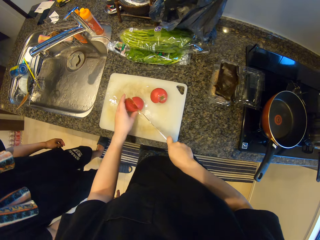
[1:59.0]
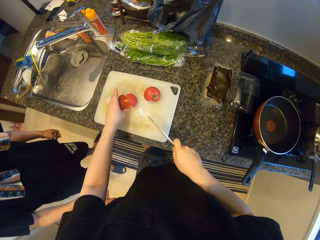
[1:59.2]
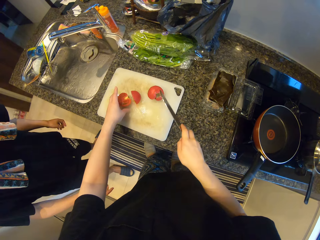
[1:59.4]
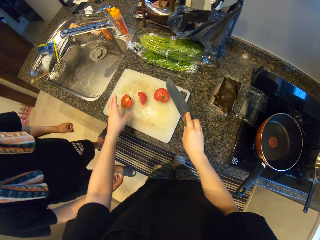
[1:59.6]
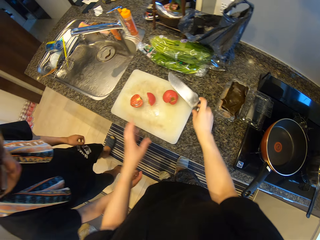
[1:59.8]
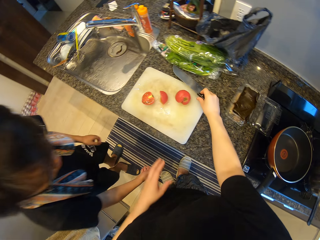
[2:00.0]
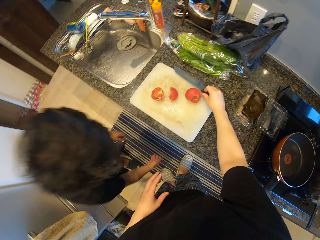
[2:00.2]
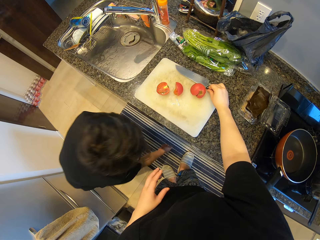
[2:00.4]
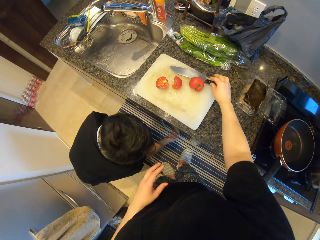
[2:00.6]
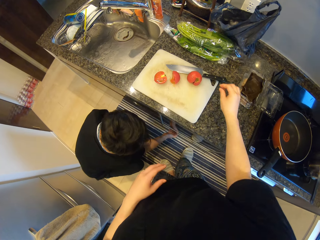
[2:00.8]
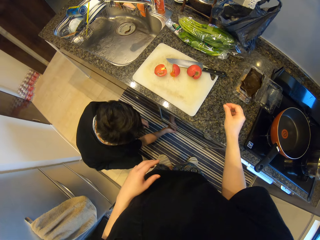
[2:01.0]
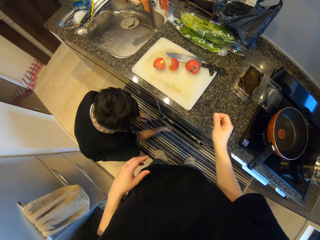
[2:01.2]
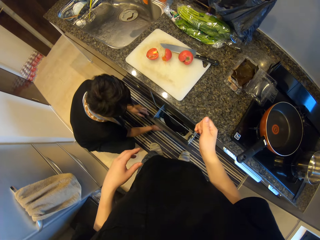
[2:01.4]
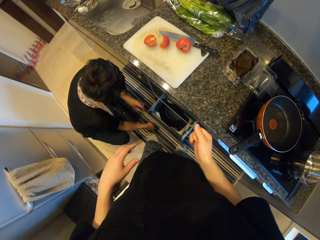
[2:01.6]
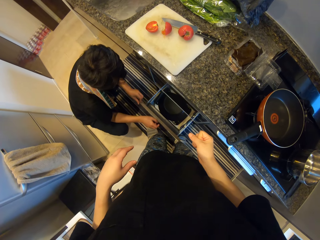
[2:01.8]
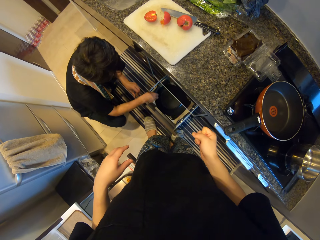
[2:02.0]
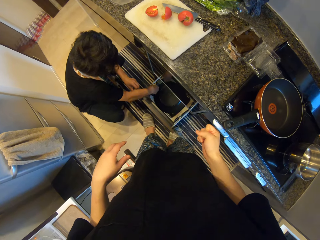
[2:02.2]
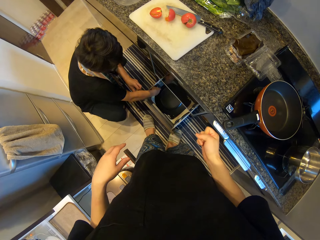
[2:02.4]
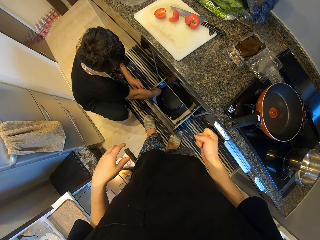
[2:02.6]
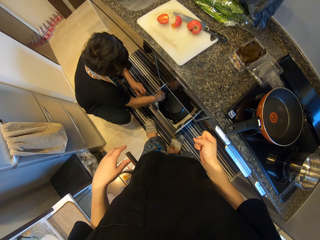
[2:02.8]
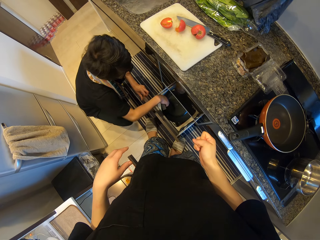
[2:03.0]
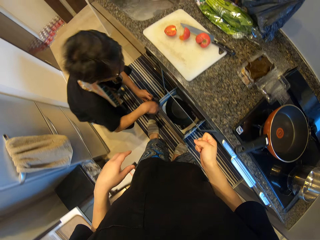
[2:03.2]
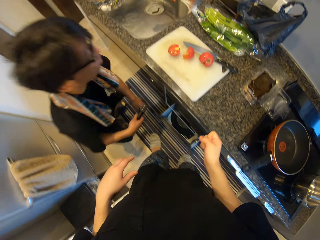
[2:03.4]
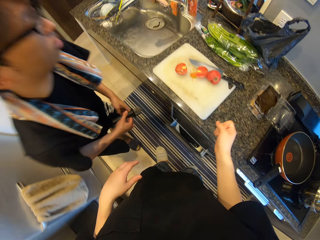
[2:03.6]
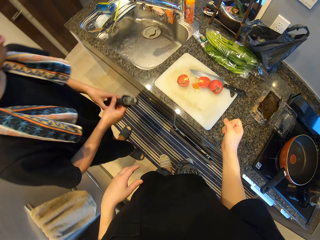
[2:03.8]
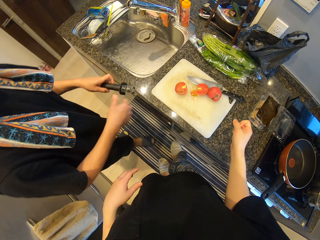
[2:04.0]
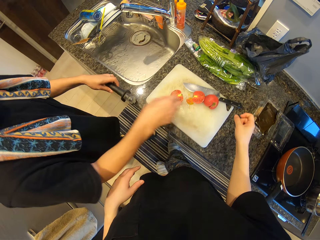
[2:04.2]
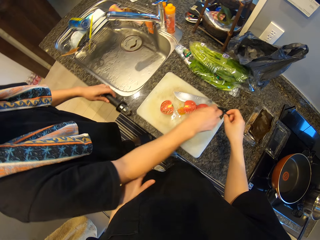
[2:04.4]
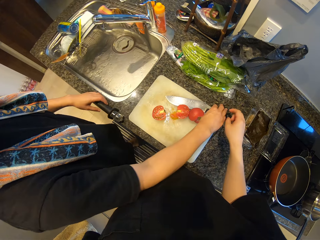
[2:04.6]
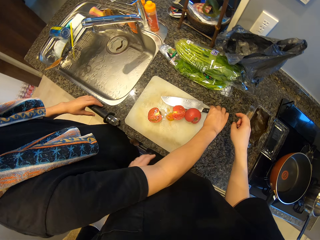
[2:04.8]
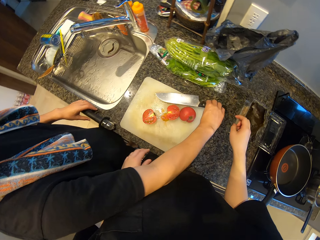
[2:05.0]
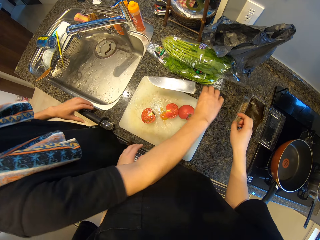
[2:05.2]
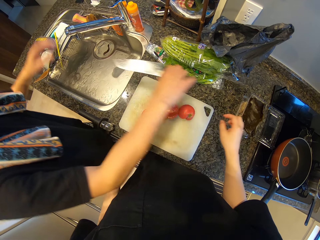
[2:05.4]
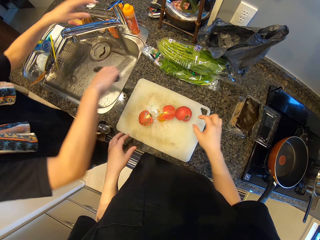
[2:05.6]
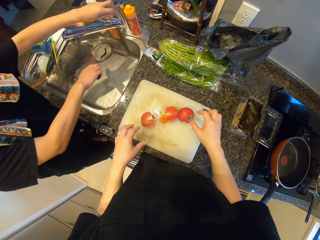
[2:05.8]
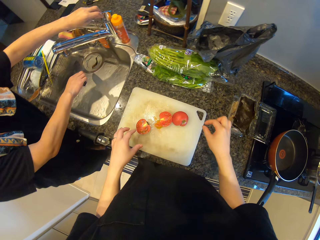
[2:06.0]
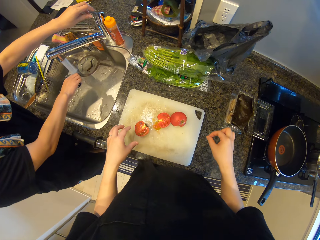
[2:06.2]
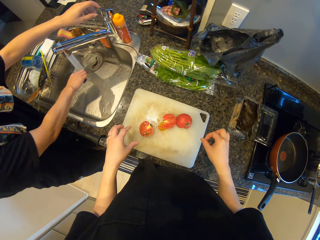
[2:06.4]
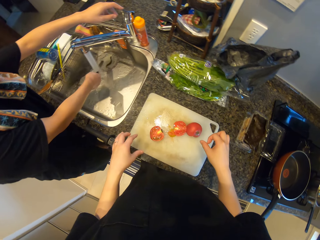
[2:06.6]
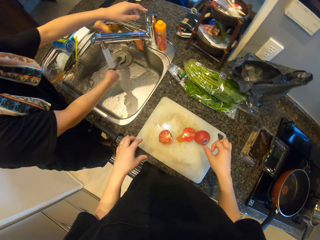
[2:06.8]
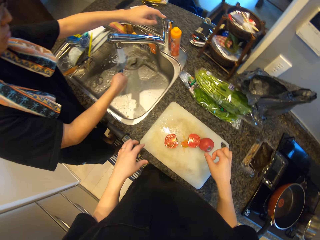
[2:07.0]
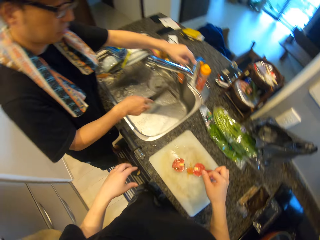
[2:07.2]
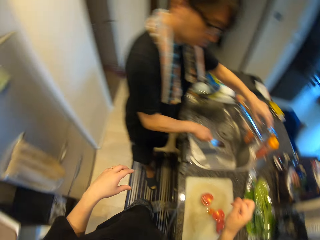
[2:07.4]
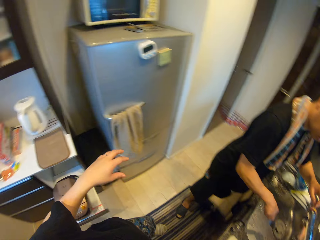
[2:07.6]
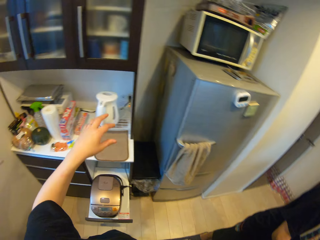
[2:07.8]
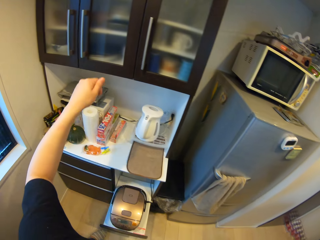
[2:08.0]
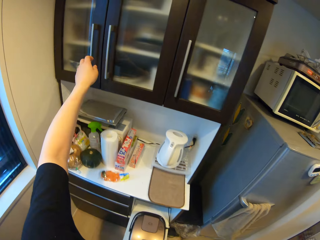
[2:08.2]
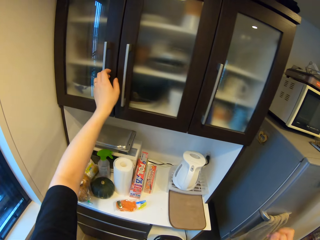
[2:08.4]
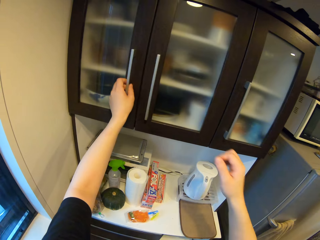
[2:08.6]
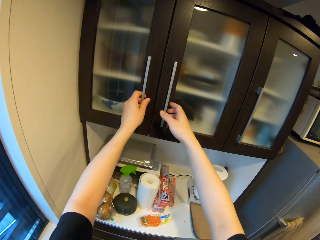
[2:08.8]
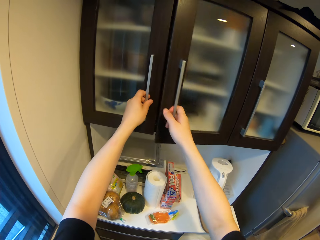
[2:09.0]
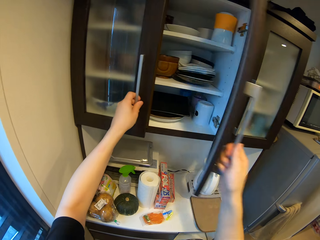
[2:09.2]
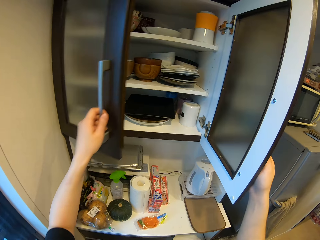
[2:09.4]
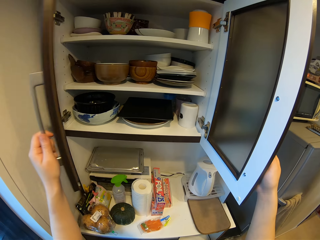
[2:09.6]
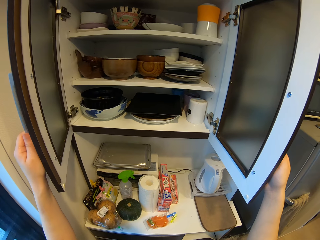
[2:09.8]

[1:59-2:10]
A man stands beside the camera wearer. The camera wearer drops the knife on the cutting board. They finish cutting the tomato. The man pulls a drawer under the slab and bends. The camera wearer moves backwards. The man picks a kitchen utensil and pushes in the drawer. The man picks the knife on the cutting board, places an object on the countertop, holds the knife, turns on the tap, rinses the knife, and closes the tap. The camera wearer moves towards the cabinet. They open a cabinet opposite the slab.

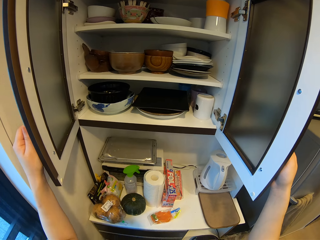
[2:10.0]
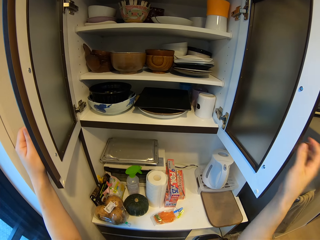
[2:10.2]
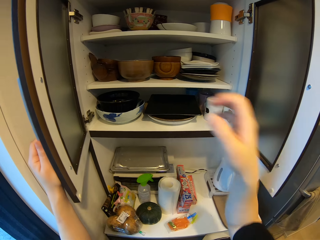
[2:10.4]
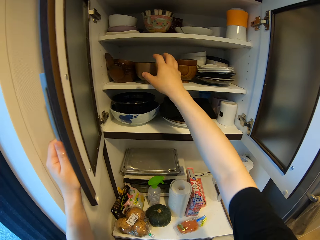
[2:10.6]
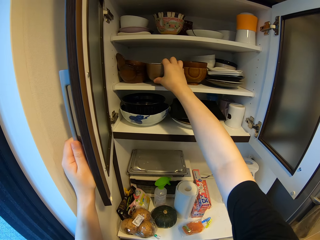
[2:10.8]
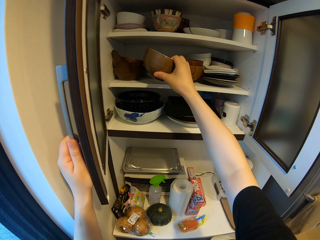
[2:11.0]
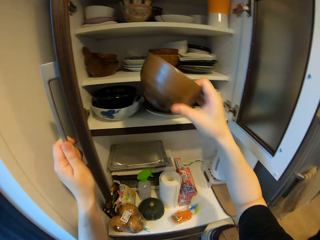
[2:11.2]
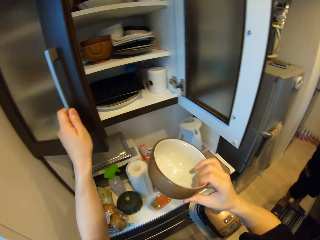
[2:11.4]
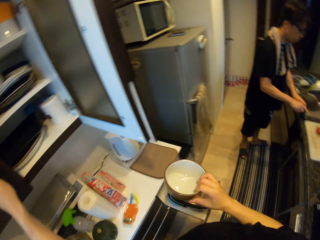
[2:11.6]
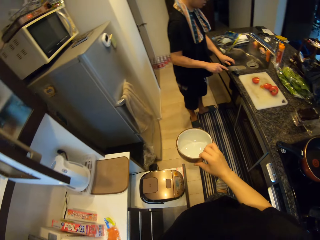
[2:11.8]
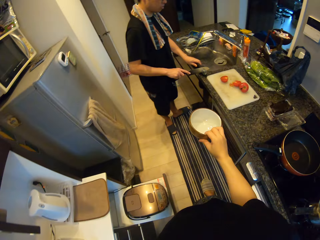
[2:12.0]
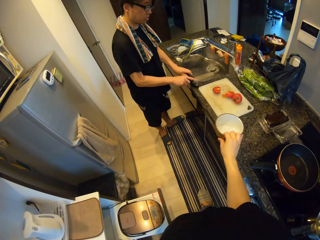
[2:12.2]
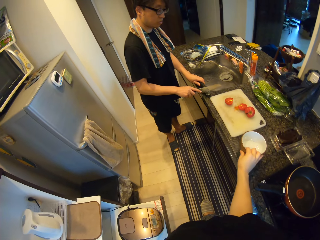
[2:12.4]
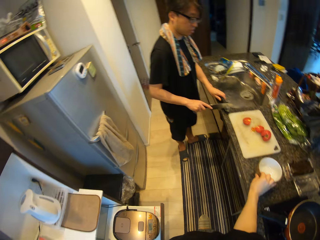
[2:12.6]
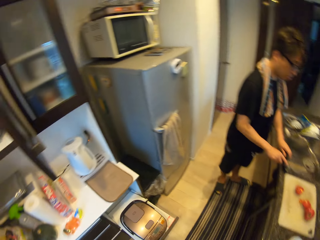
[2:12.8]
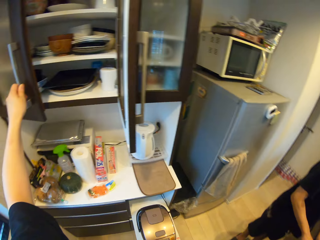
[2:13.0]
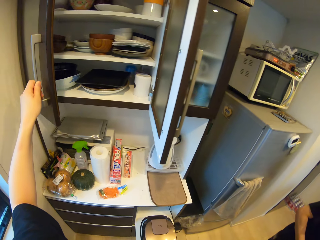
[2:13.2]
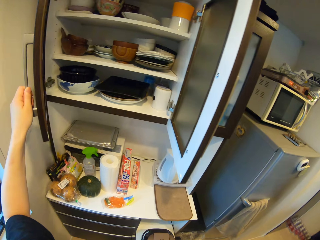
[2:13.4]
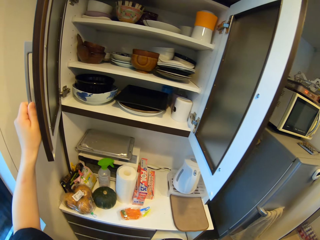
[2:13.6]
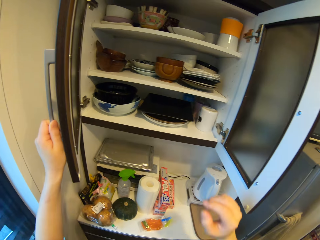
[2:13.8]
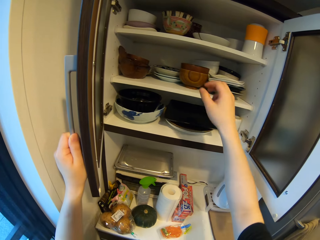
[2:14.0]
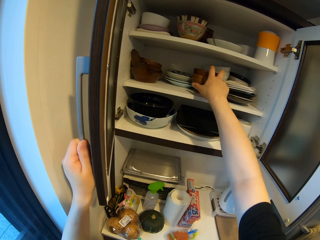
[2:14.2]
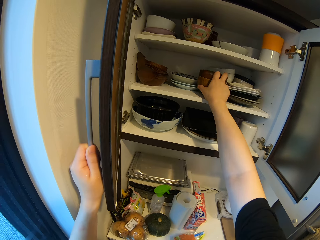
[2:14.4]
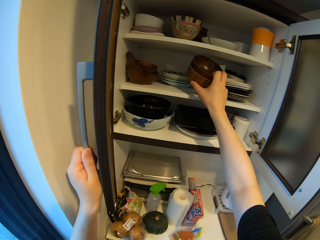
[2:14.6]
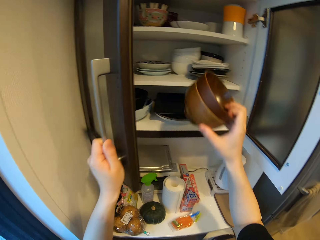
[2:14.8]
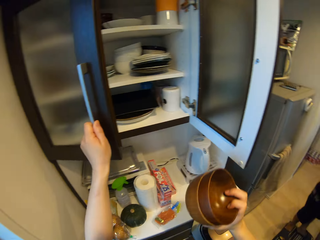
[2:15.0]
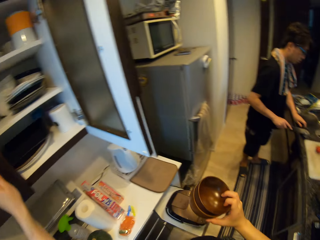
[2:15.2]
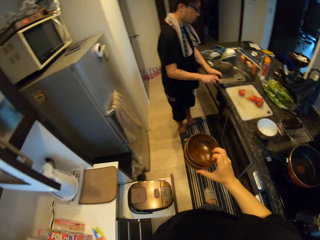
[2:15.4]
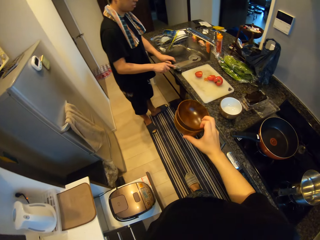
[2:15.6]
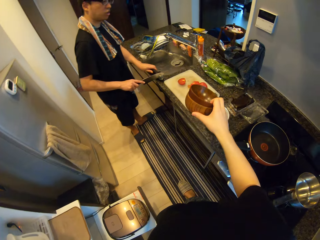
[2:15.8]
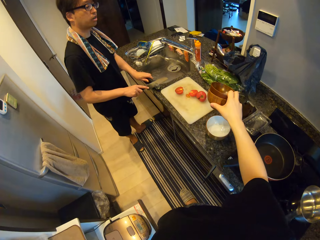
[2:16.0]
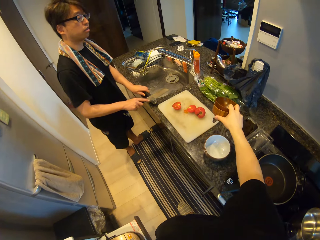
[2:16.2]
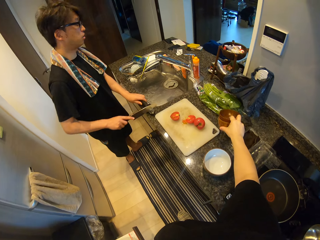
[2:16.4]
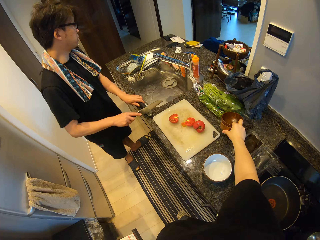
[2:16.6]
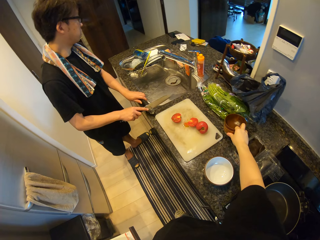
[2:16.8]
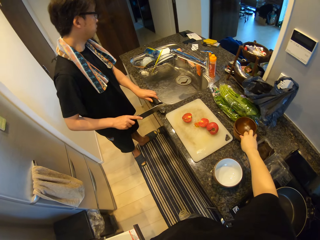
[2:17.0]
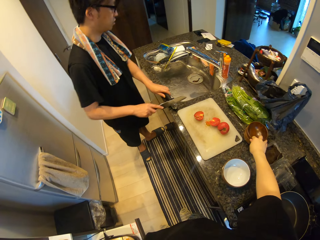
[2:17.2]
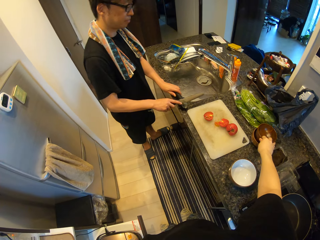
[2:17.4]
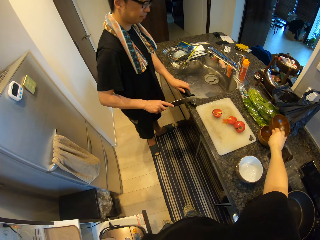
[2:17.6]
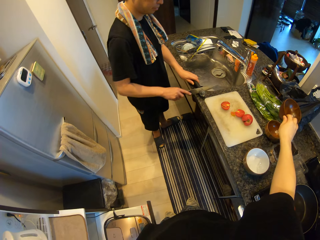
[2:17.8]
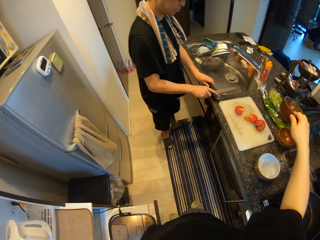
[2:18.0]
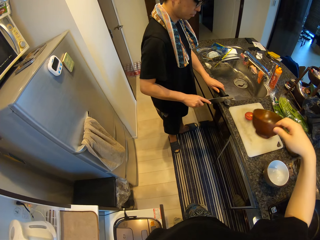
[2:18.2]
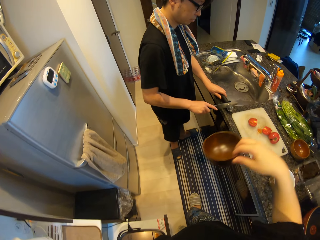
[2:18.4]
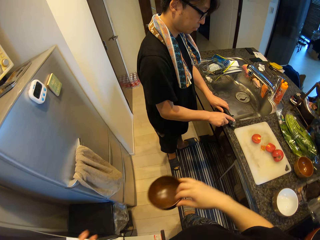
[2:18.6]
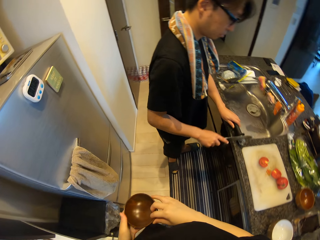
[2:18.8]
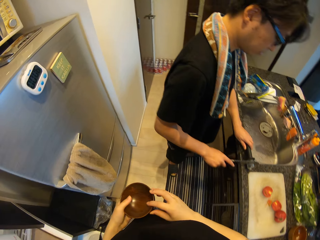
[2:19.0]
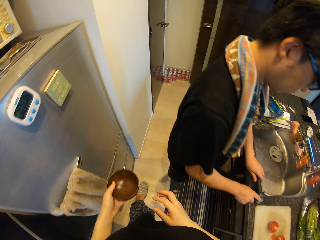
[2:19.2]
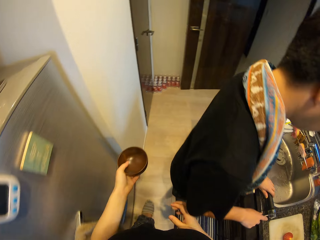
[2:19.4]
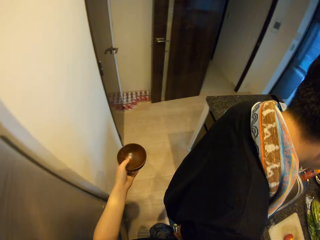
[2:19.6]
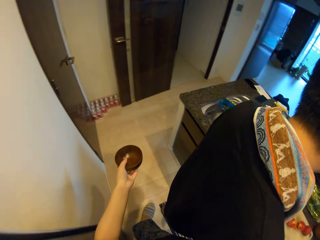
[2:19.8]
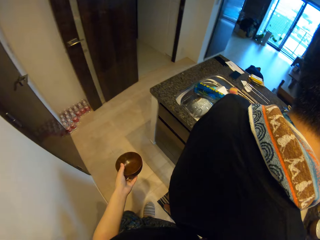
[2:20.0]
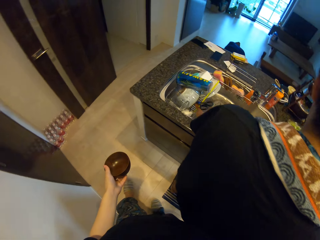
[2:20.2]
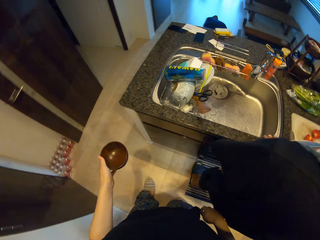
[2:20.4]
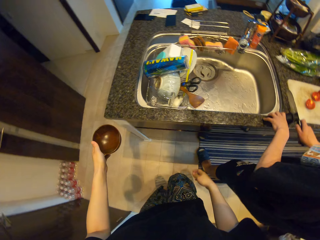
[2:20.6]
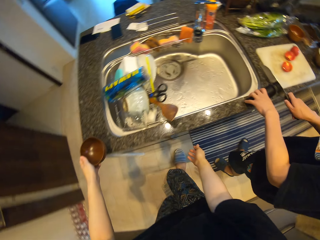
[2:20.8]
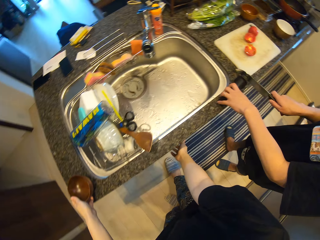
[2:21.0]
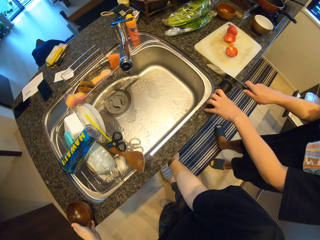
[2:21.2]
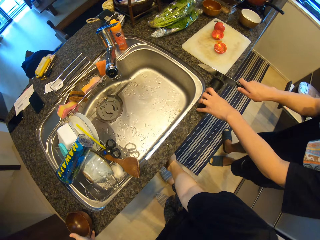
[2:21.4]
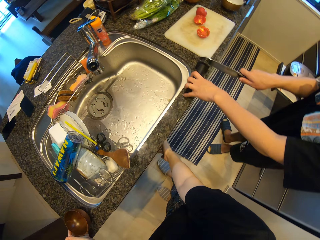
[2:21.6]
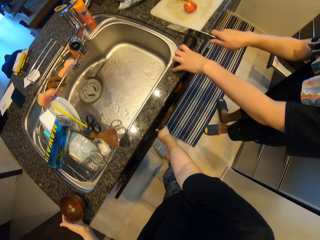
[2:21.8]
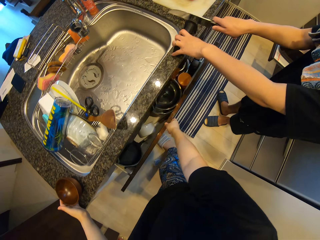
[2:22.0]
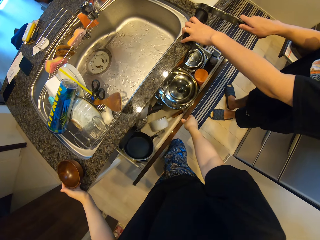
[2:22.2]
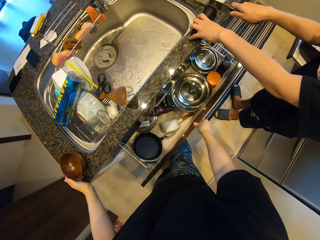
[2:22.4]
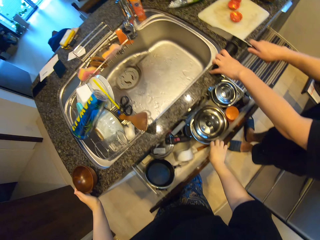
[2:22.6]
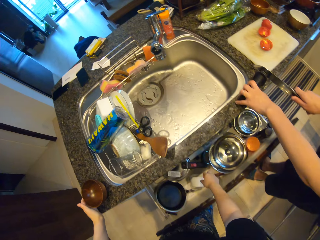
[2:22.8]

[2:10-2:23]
The camera wearer picks a bowl from the cabinet. A man cuts the kitchen utensil with the knife. The camera wearer drops the bowl on the slab. She touches the cabinet door. She picks two bowls from the cabinet and closes the cabinet. The man cuts something. The camera wearer drops the bowls on the slab. She removes a bowl from the bowls. She passes the bowl from her right hand to her left hand. She walks around. She places the bowl on the edge of the slab. She pulls a drawer under the slab.
